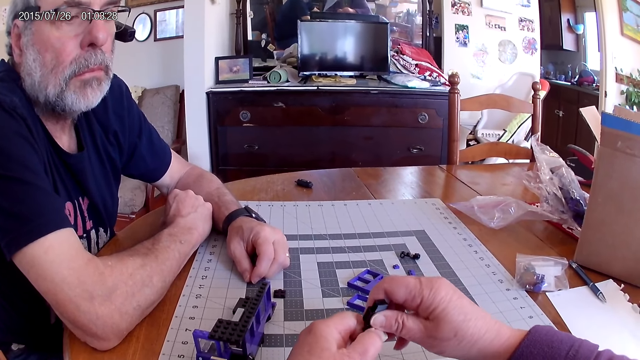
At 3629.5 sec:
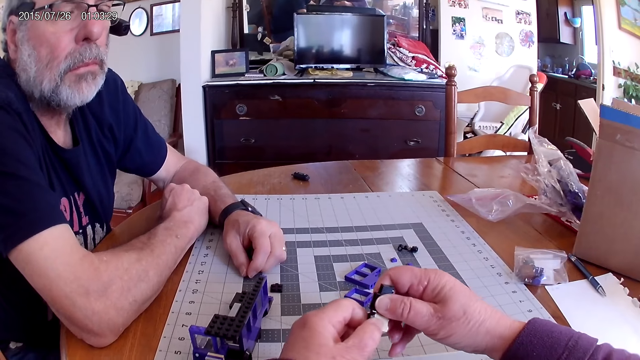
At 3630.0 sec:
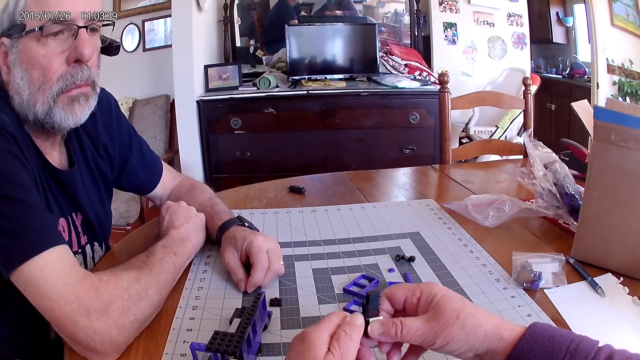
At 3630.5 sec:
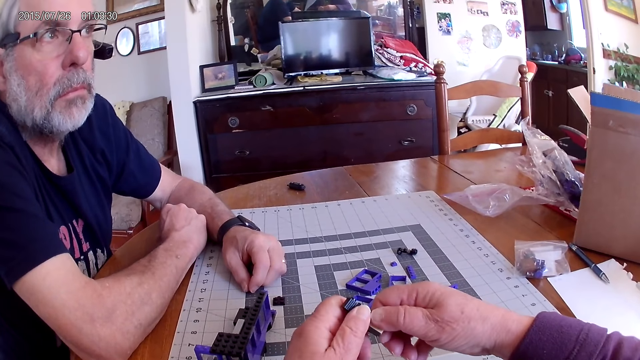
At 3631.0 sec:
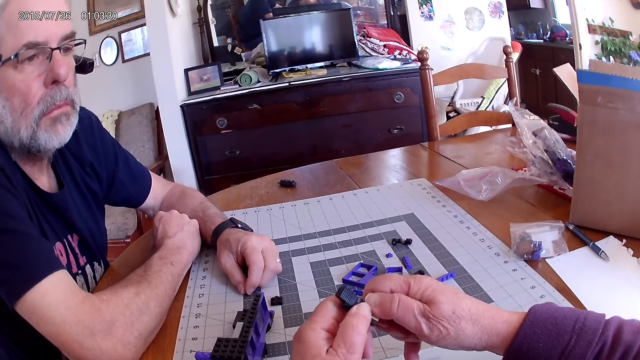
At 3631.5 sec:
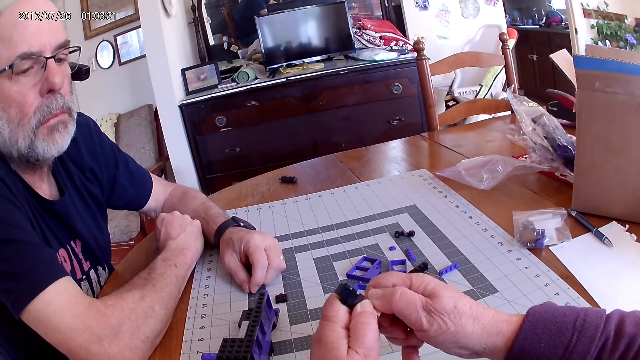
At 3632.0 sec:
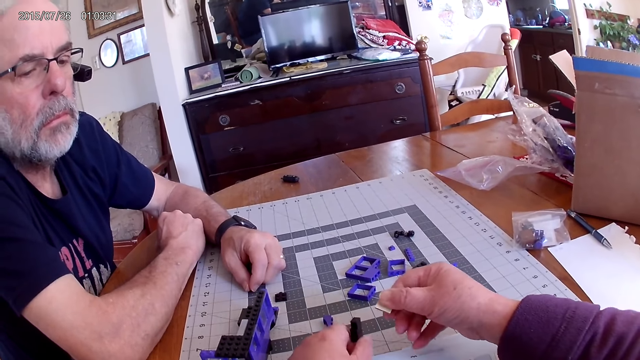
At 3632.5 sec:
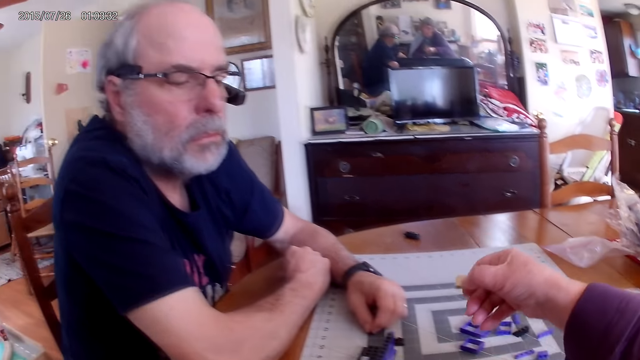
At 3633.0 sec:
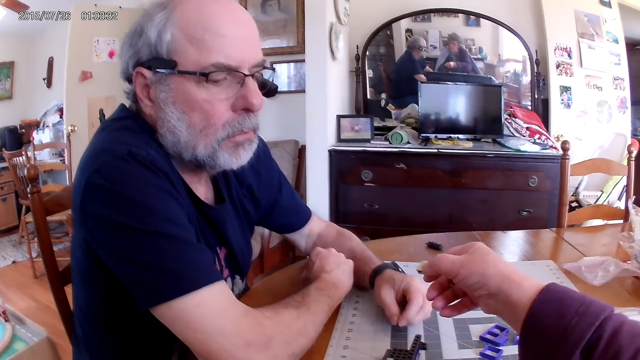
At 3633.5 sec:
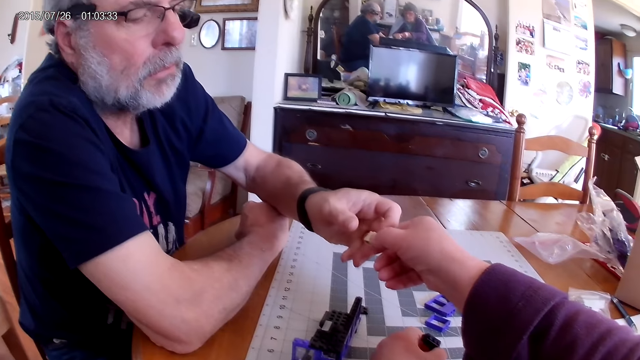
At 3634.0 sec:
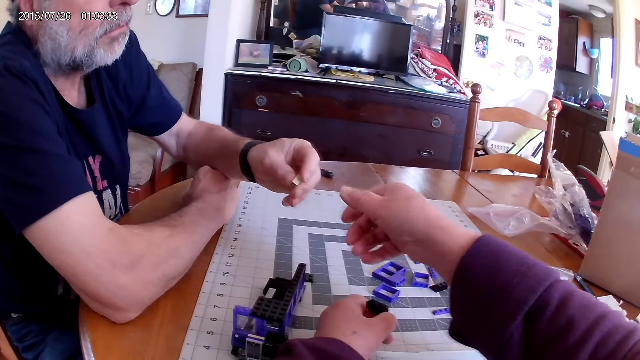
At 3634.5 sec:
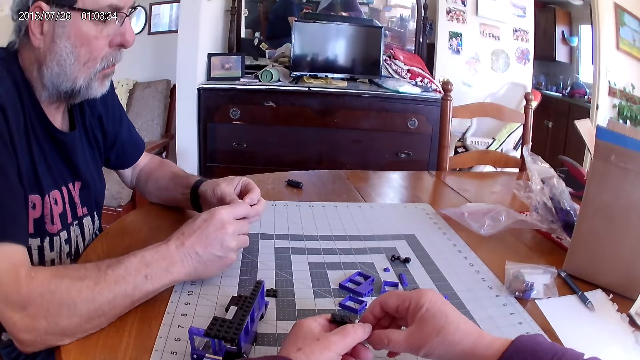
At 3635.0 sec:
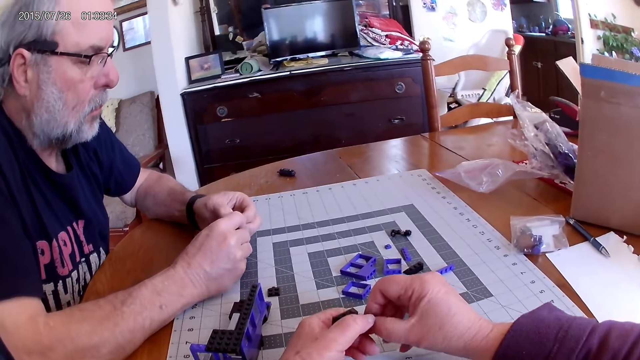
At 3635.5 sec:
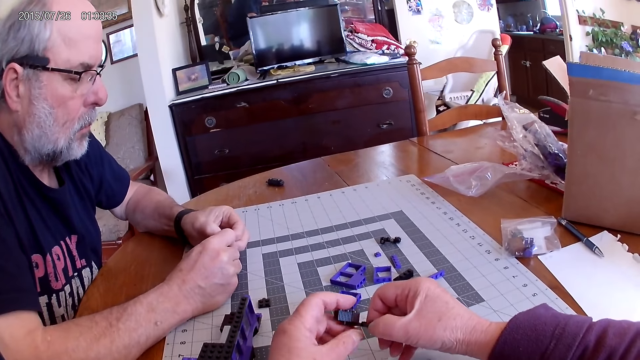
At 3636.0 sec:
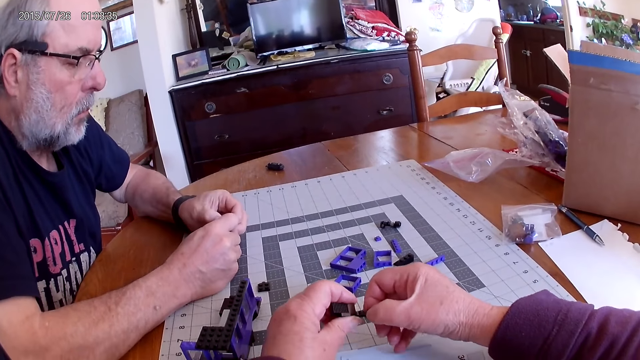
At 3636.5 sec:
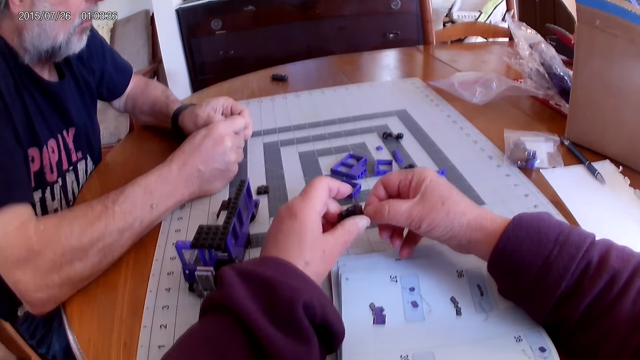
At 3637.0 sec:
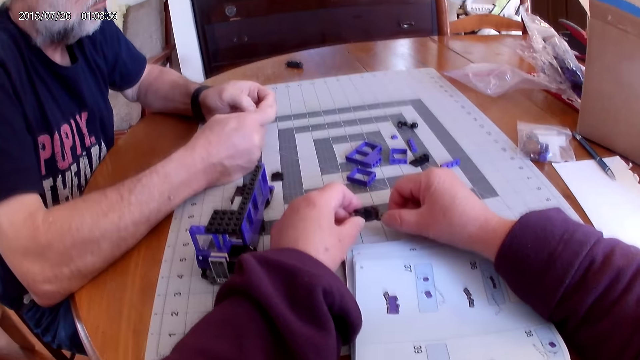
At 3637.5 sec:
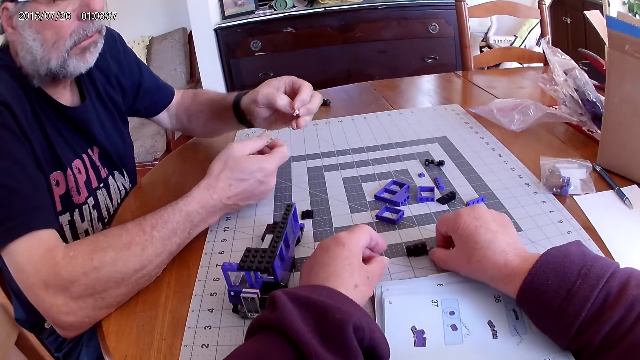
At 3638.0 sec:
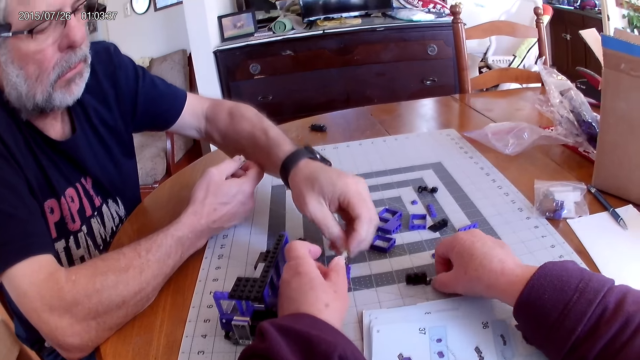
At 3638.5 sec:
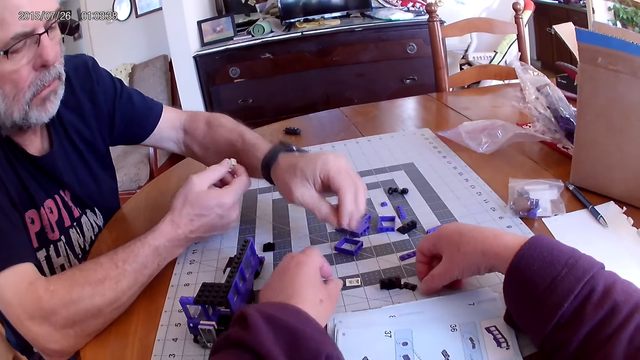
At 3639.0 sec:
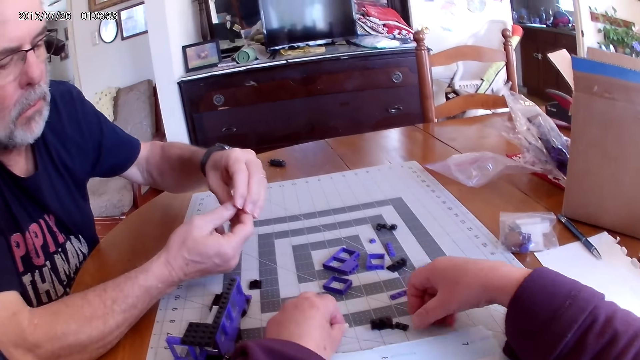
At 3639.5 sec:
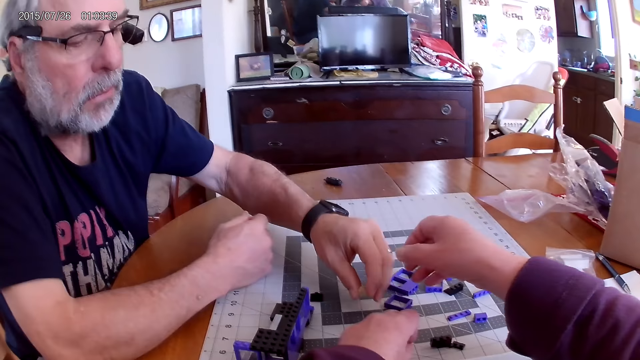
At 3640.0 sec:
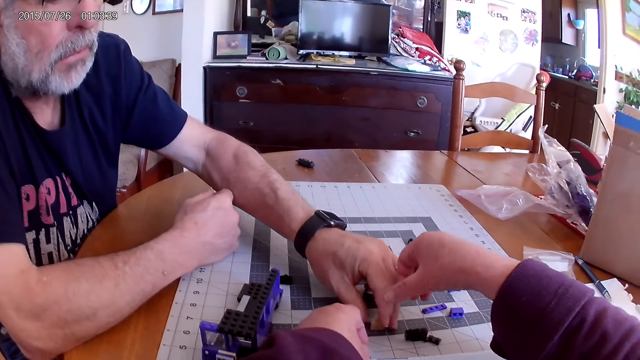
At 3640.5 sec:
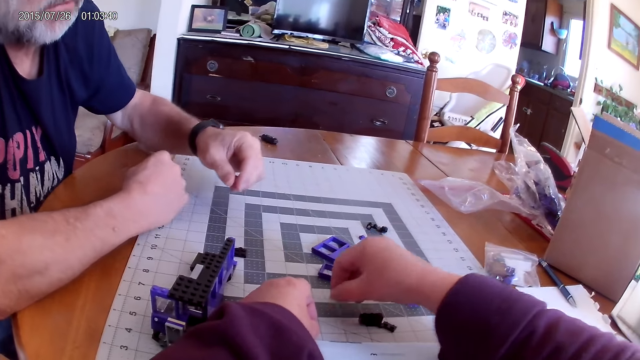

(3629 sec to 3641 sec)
The camera wearer separates the pieces. They put a piece of Lego on the table. They give a man a piece of Lego. The man picks up the piece of Lego from the camera wearer. The camera wearer holds pieces of Lego on the table. The man separates pieces of Lego. The camera wearer touches the pieces. The man looks at the piece. The camera wearer puts a piece of Lego on the table. The man puts the piece of Lego on the table. He picks up a piece of Lego. The camera wearer picks up pieces of Lego on the table. The man puts the piece of Lego on the table. The camera wearer picks up a piece from the table.

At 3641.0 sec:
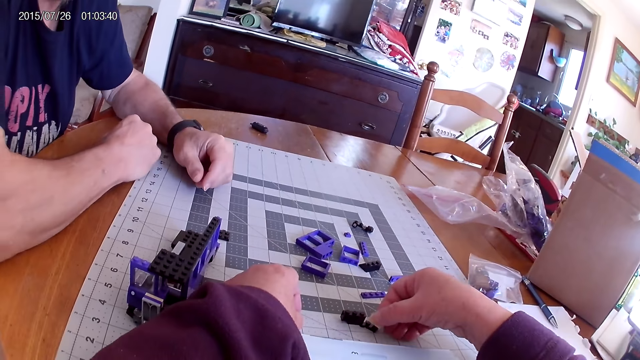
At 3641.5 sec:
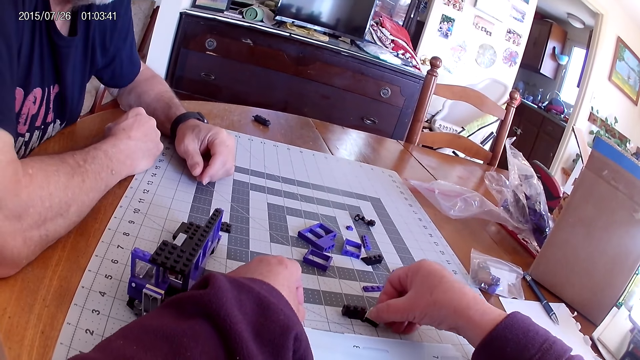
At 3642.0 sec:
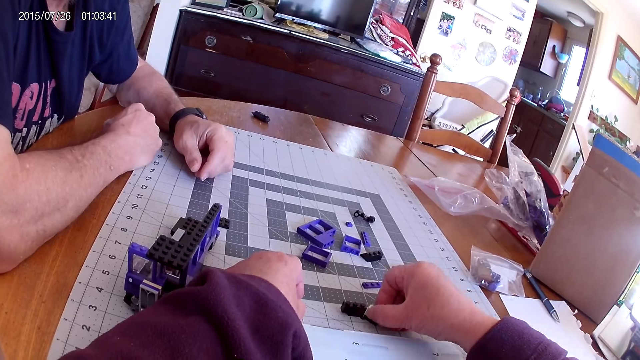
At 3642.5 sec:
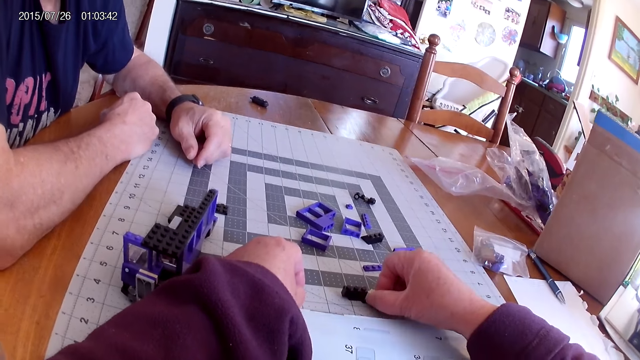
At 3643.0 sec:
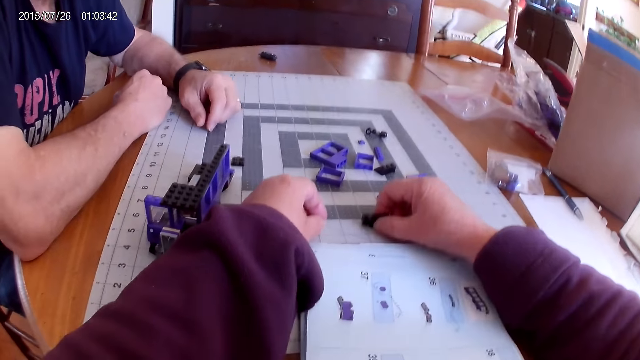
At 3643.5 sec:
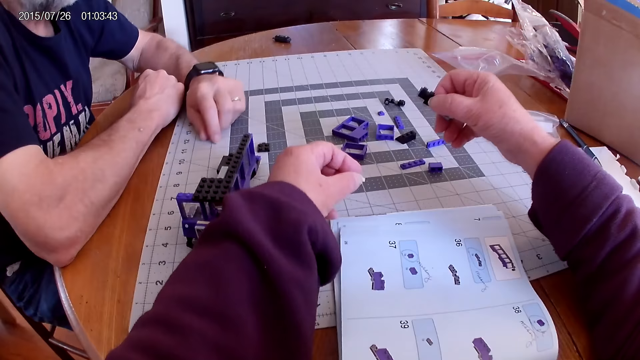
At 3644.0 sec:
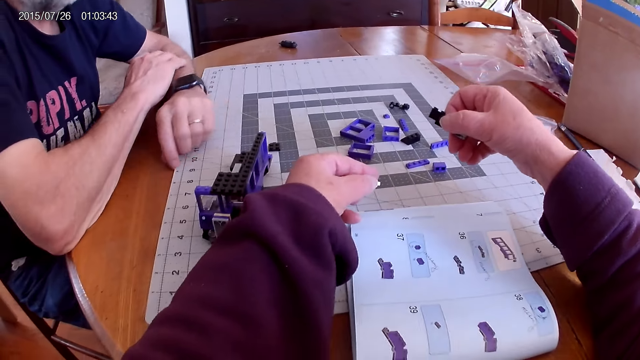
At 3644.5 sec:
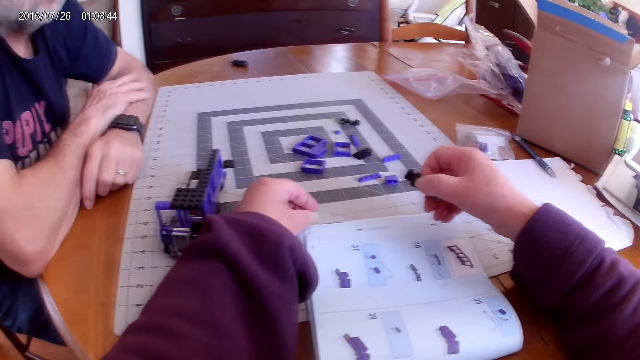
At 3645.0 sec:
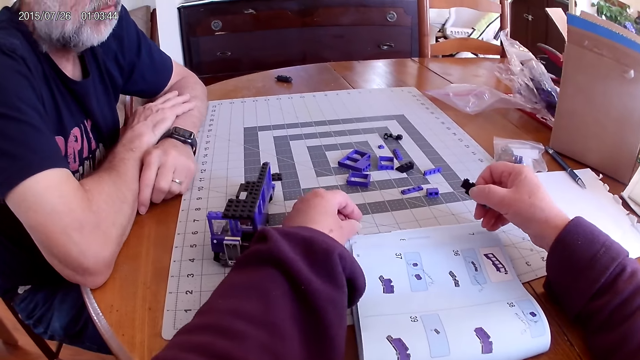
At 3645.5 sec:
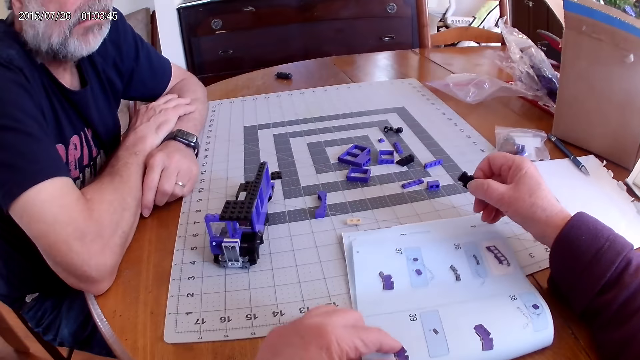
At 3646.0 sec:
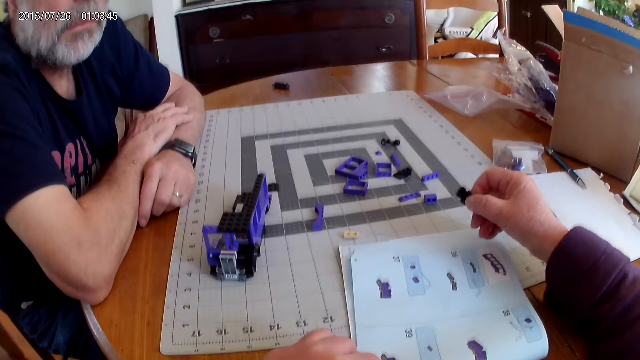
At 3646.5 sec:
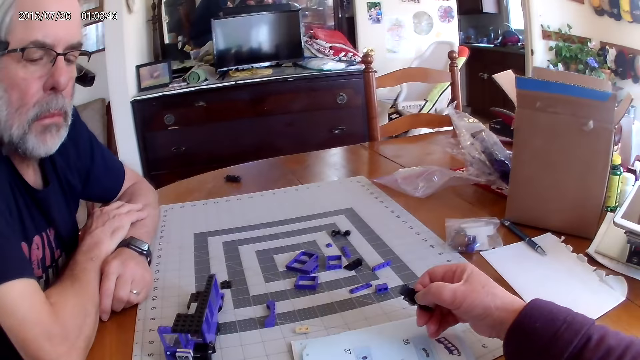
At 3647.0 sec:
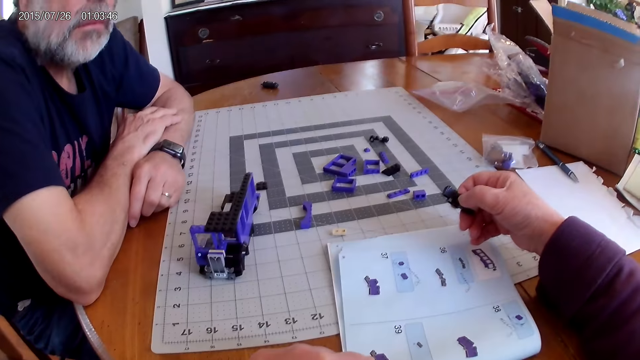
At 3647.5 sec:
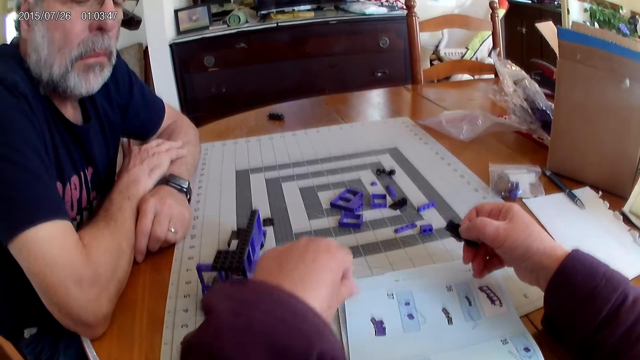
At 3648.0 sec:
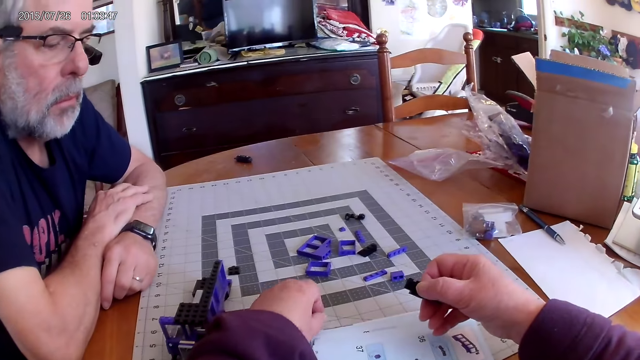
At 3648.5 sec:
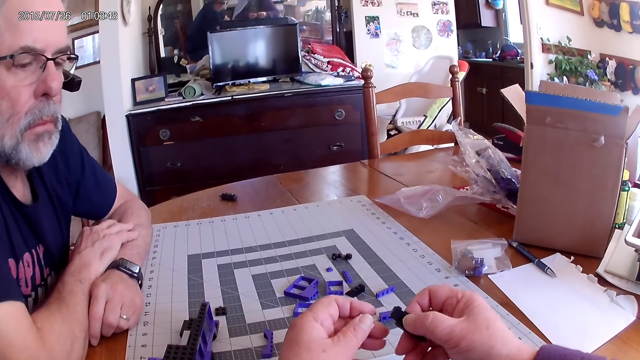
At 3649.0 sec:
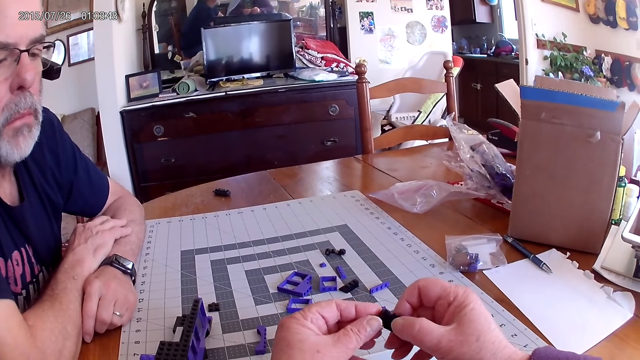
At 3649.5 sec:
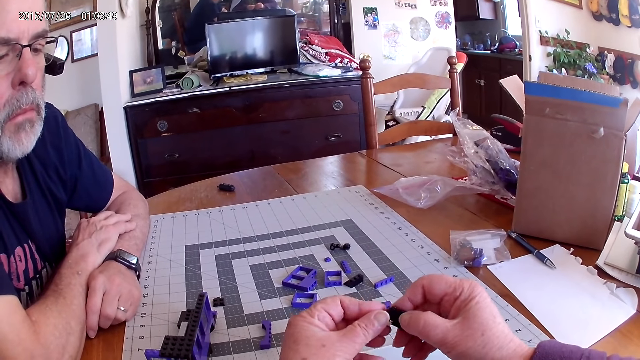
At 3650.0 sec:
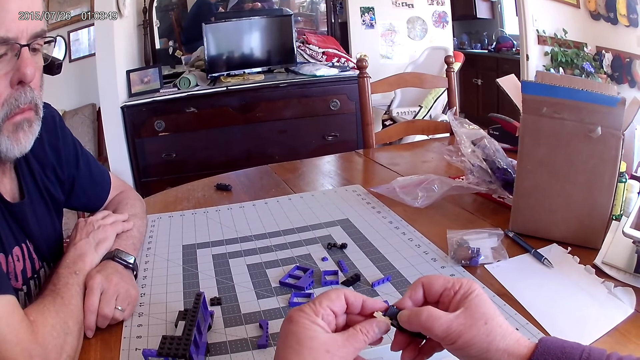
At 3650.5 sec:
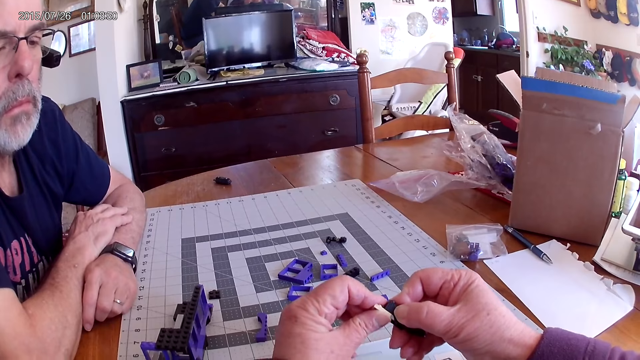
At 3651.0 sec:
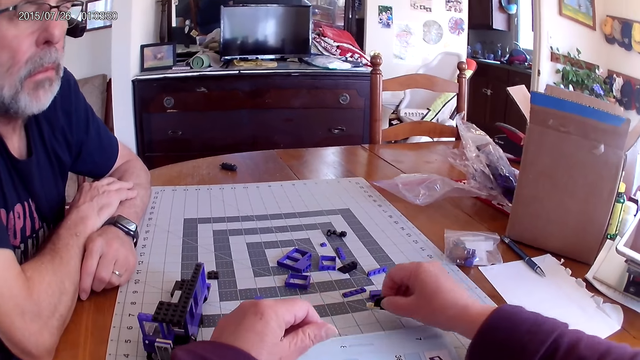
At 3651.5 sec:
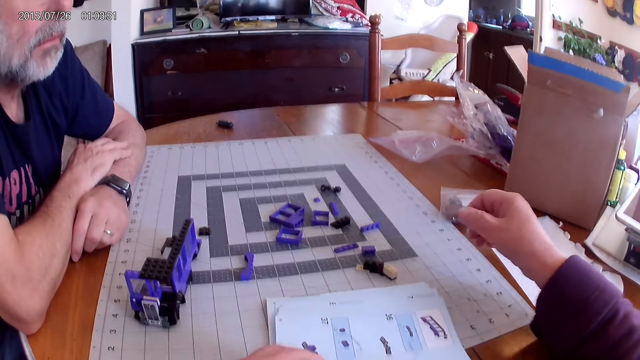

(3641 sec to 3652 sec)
The camera wearer fixes pieces of Lego on the table. They pick up pieces of Lego on the table. A man moves his hands. The camera wearer looks around. They move a hand. They look at the book. They look around. They pick up a piece of Lego on the table. They fix the pieces of Lego on the table. They put the piece of Lego on the table.
